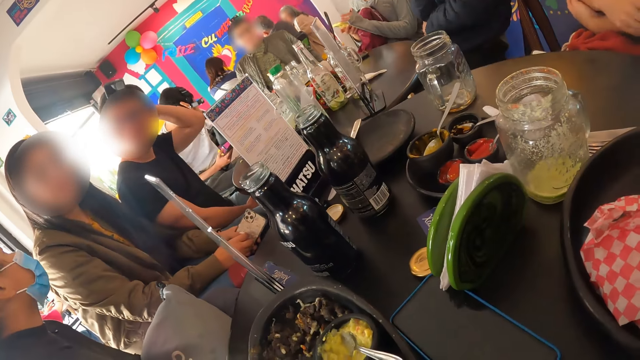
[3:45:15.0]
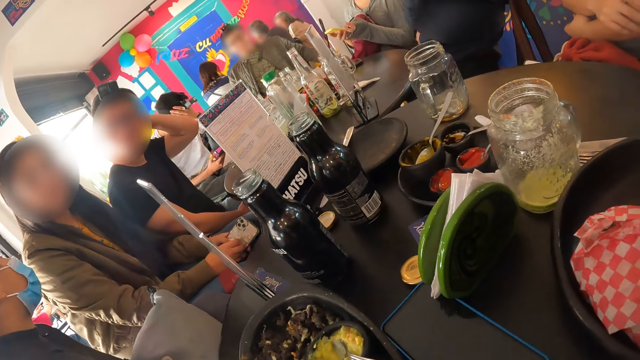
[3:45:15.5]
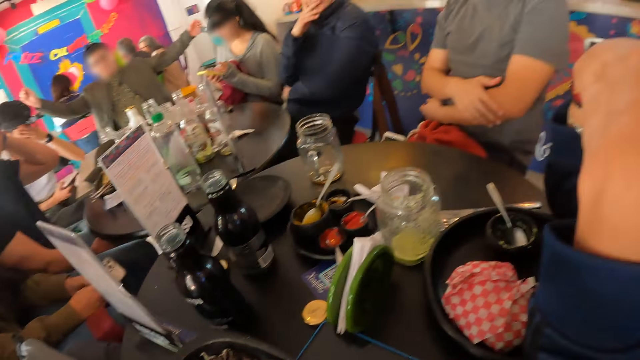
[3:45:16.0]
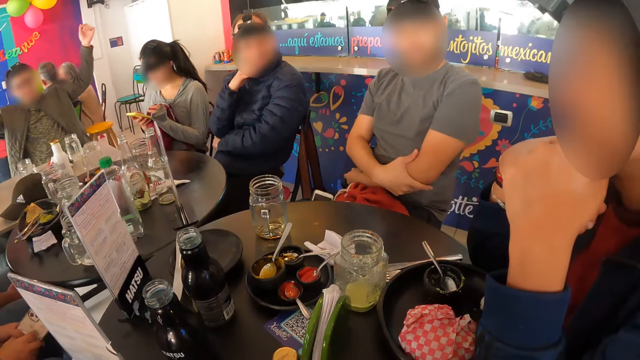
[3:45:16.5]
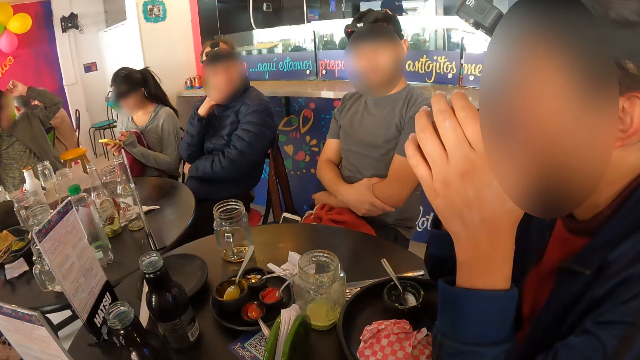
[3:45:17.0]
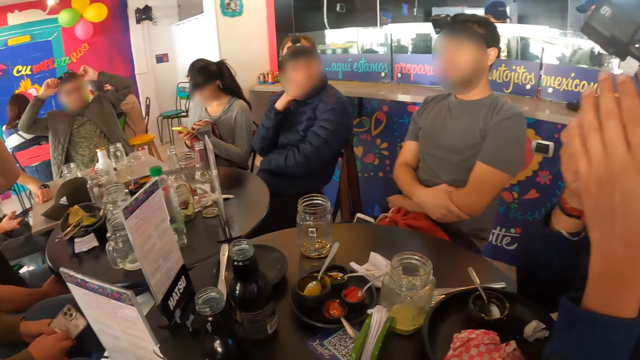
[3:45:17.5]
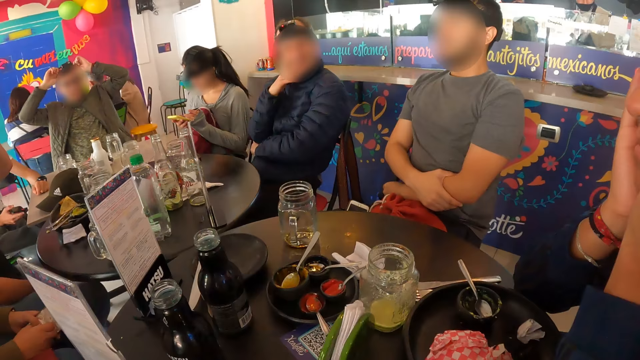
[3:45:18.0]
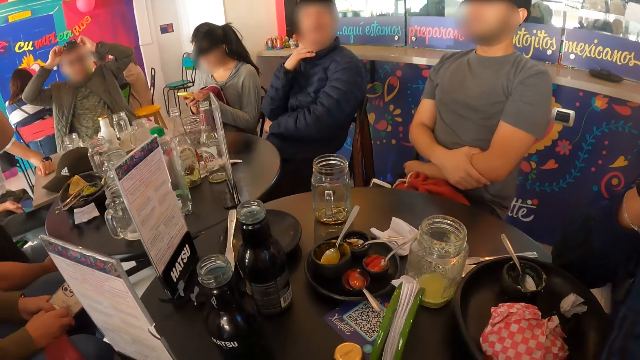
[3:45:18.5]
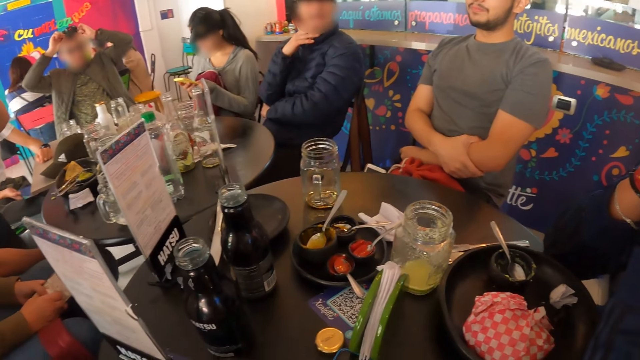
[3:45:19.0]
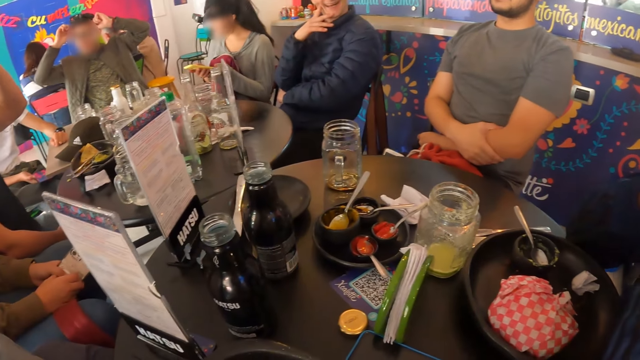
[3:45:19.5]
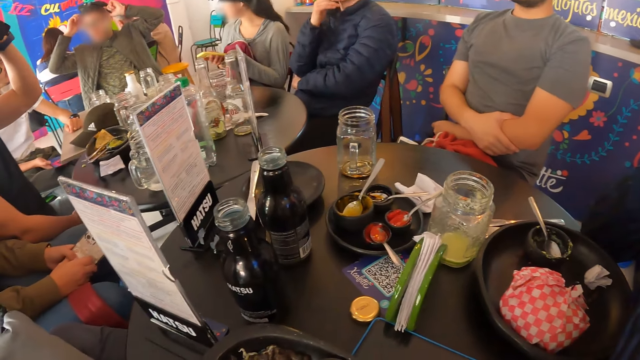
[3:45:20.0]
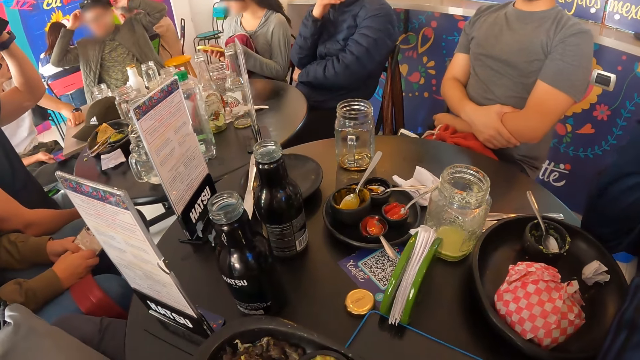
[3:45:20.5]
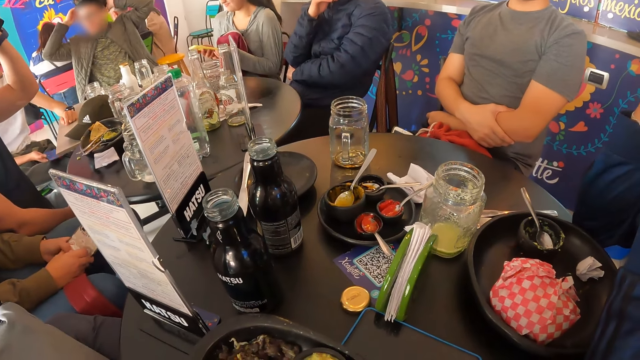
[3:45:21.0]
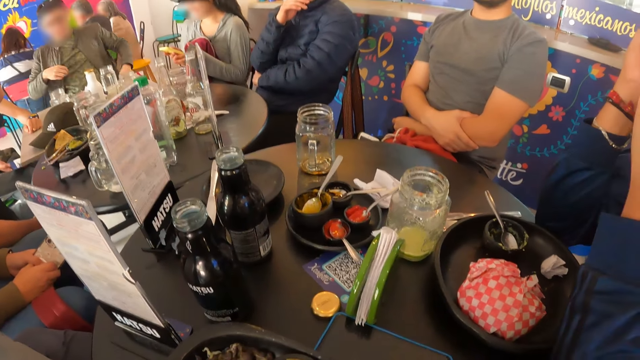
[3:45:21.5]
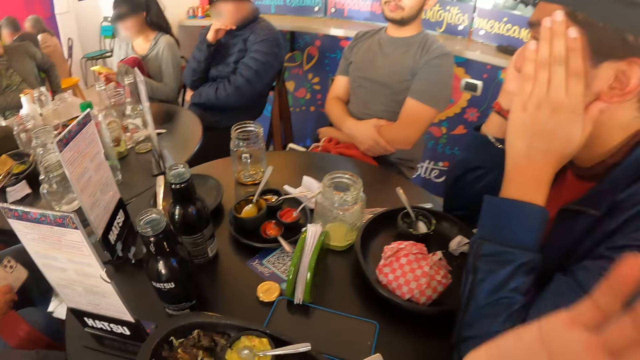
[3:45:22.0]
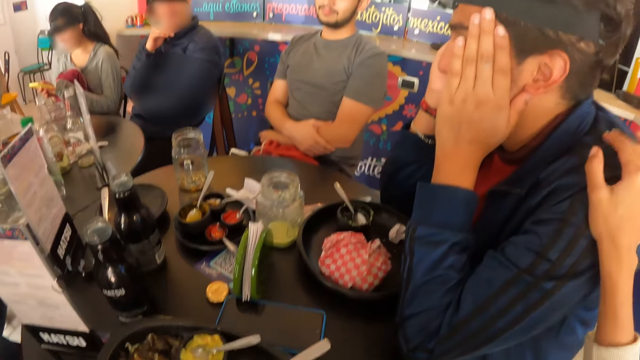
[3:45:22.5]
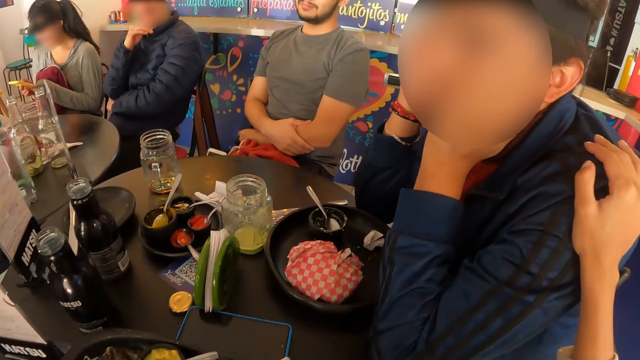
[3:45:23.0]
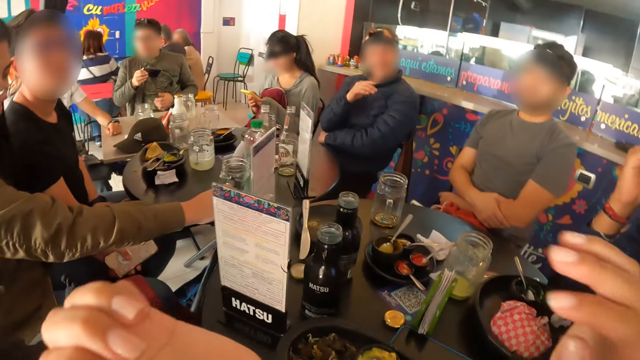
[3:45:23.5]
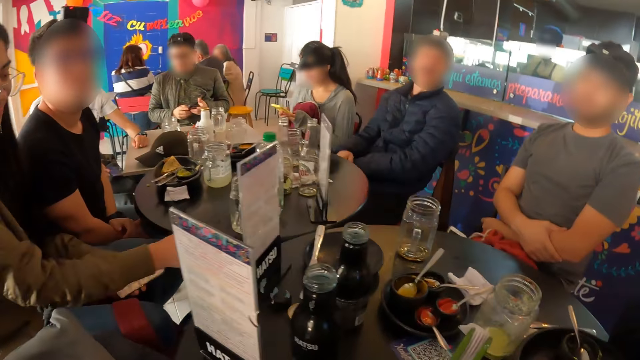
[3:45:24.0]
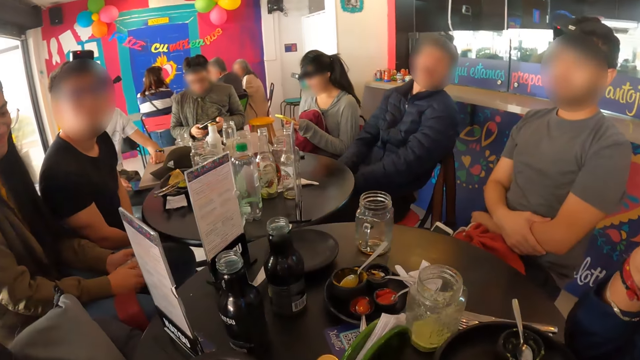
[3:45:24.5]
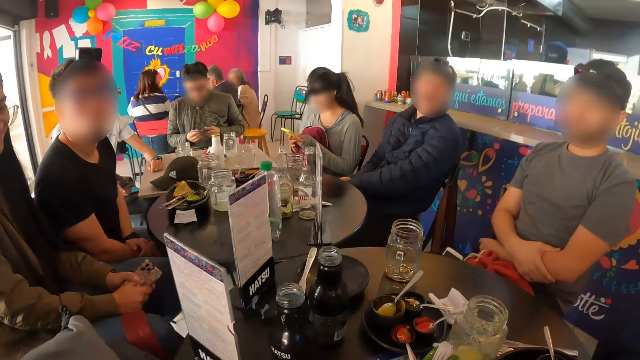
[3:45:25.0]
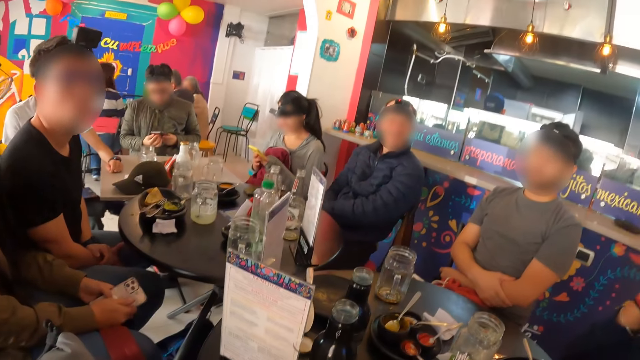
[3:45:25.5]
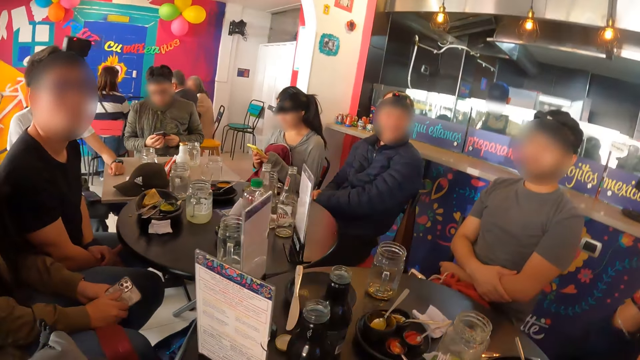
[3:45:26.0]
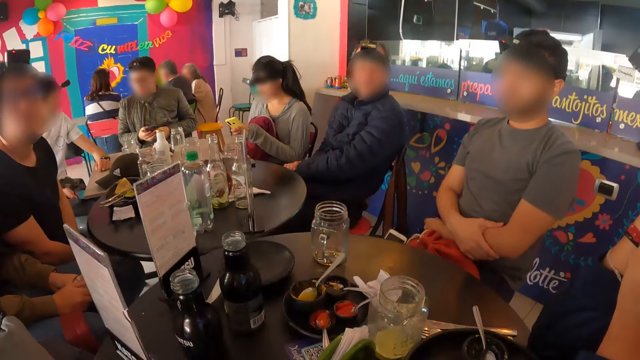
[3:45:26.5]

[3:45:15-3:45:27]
The camera wearer looks around. A man holds his face with both hands. The camera wearer puts her right hand on the man's shoulder. She holds the man's shoulder. A woman shifts the cup on the table with her right hand. The camera wearer removes her hand from the man's shoulder.

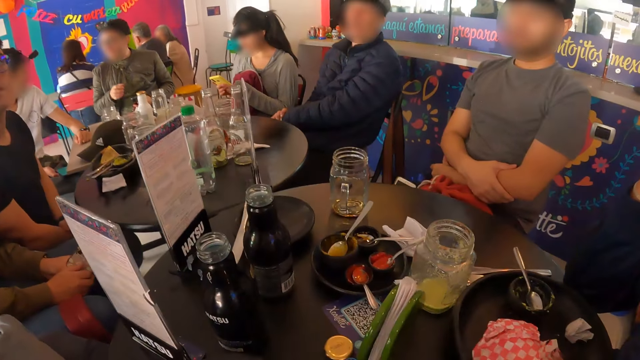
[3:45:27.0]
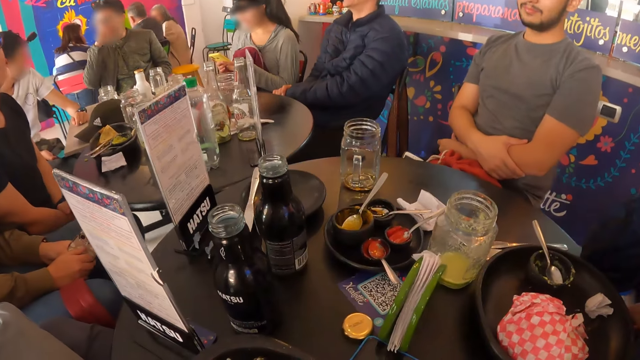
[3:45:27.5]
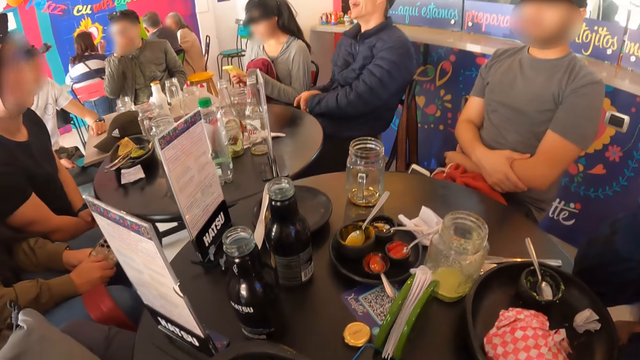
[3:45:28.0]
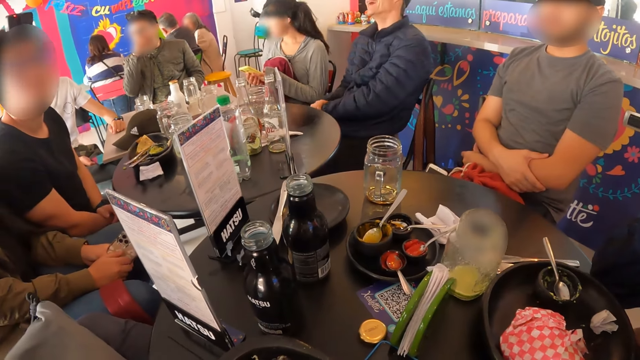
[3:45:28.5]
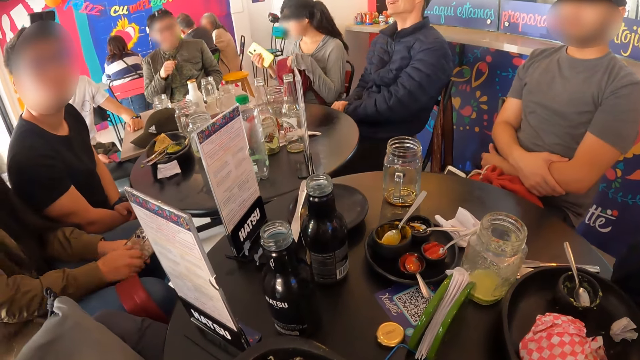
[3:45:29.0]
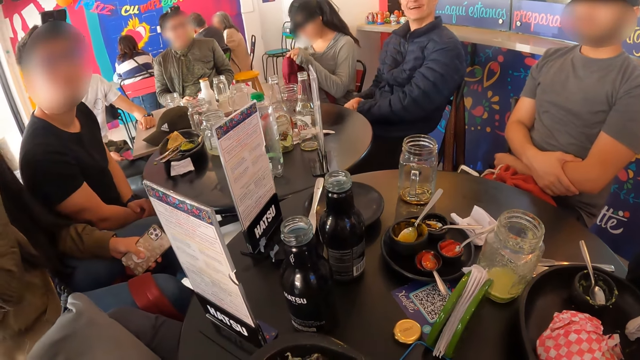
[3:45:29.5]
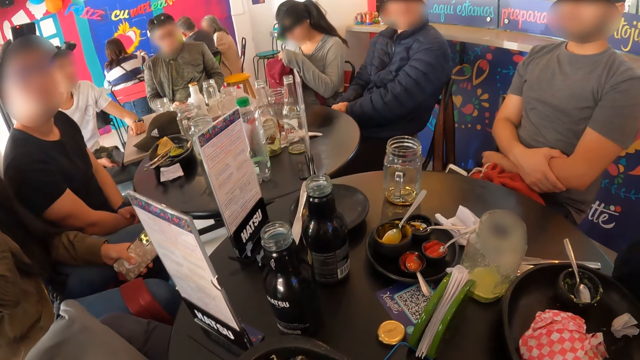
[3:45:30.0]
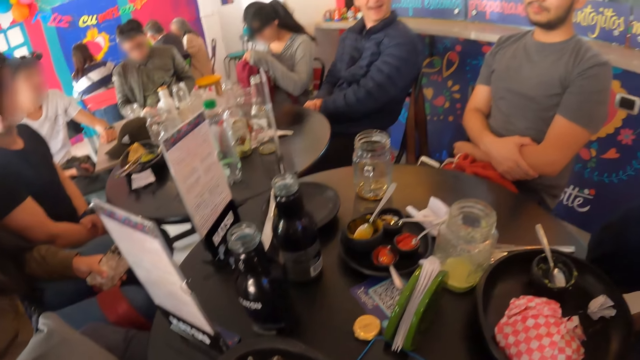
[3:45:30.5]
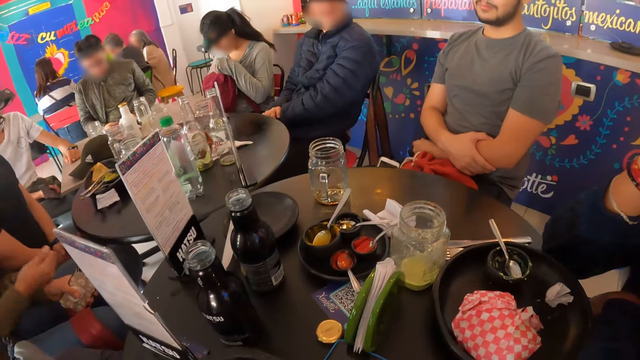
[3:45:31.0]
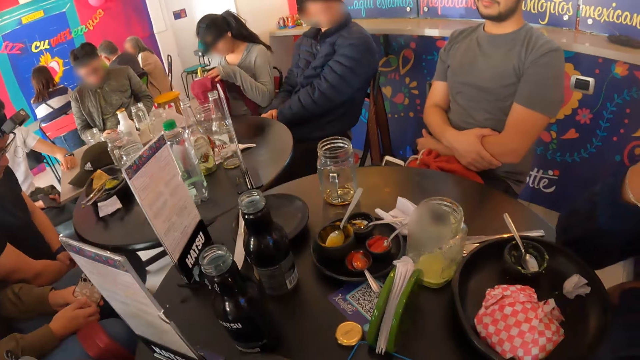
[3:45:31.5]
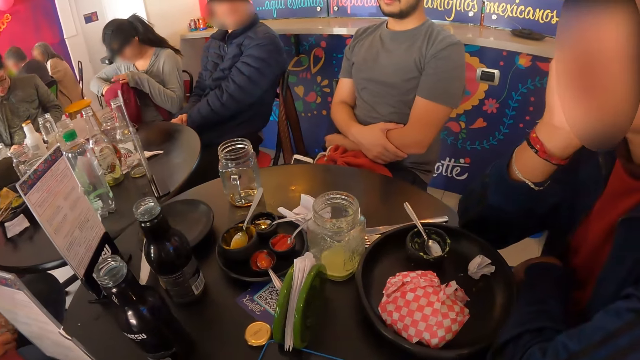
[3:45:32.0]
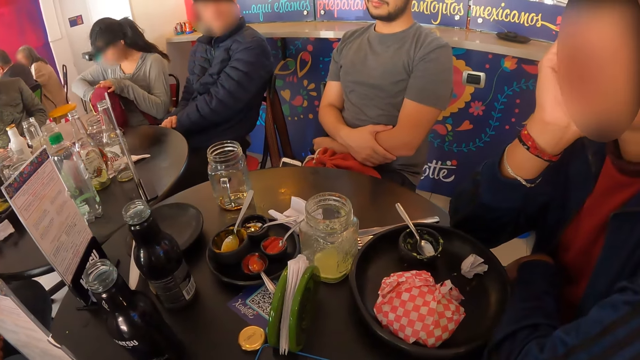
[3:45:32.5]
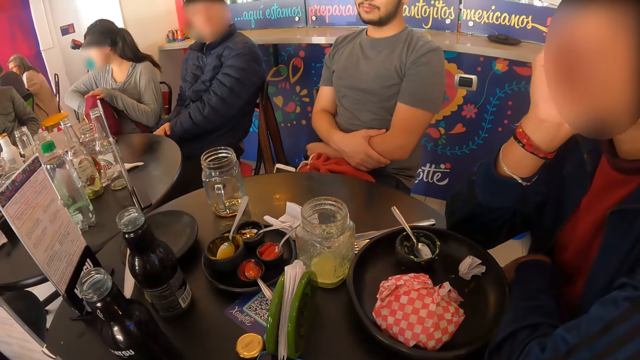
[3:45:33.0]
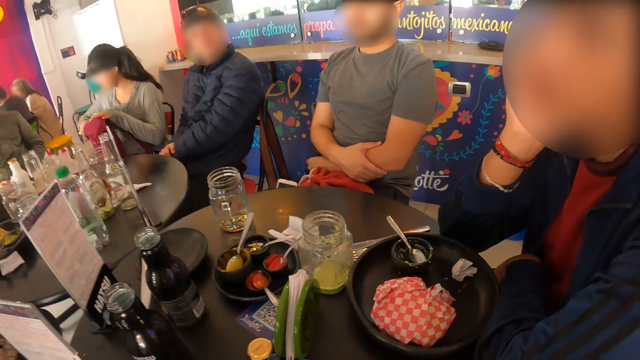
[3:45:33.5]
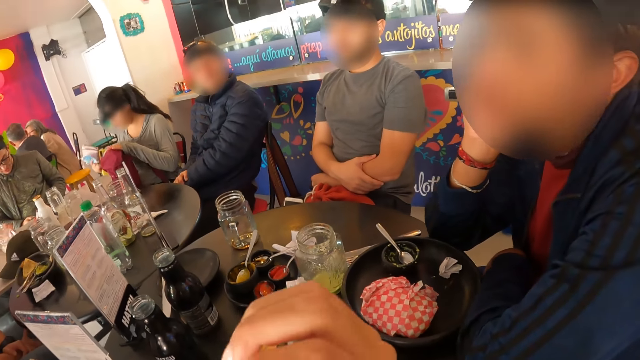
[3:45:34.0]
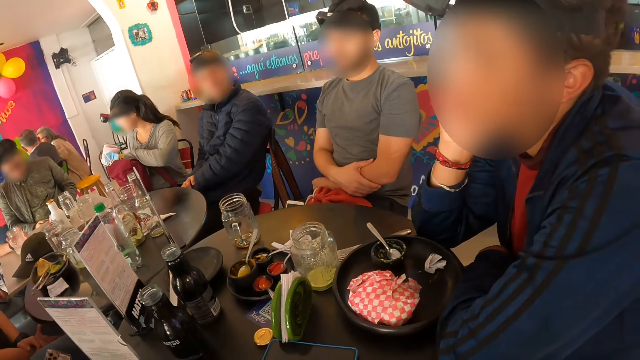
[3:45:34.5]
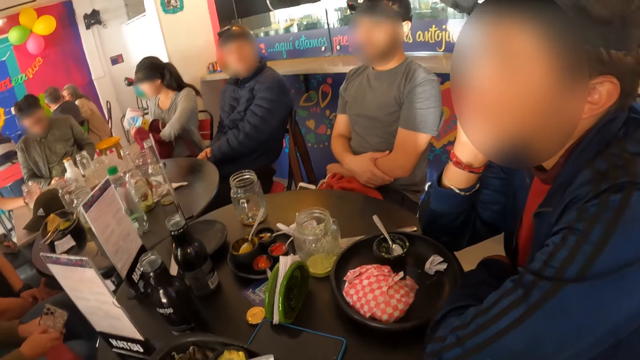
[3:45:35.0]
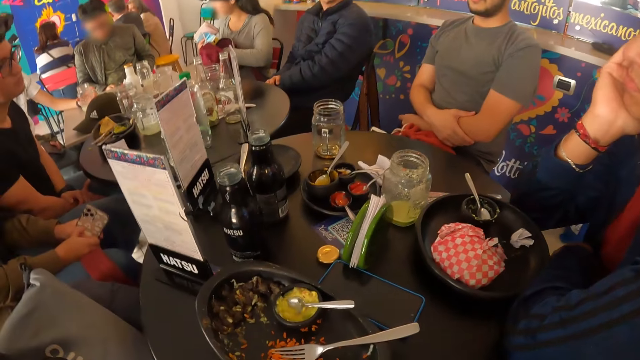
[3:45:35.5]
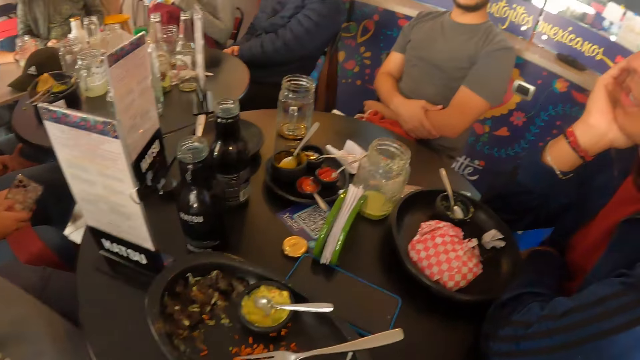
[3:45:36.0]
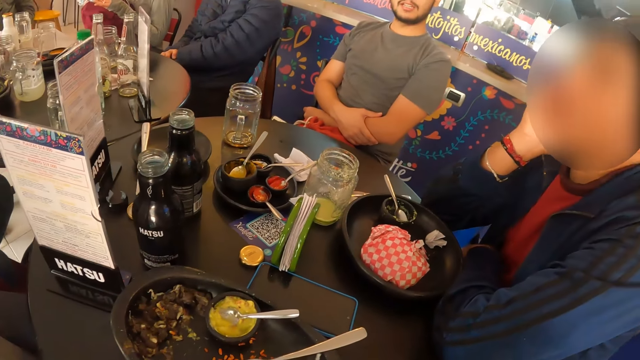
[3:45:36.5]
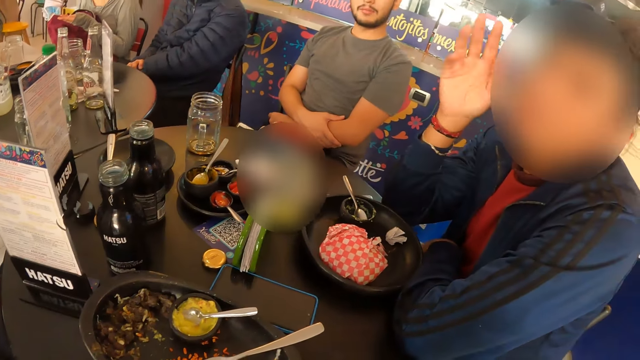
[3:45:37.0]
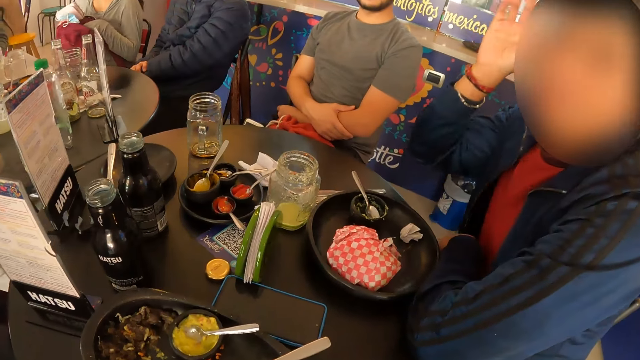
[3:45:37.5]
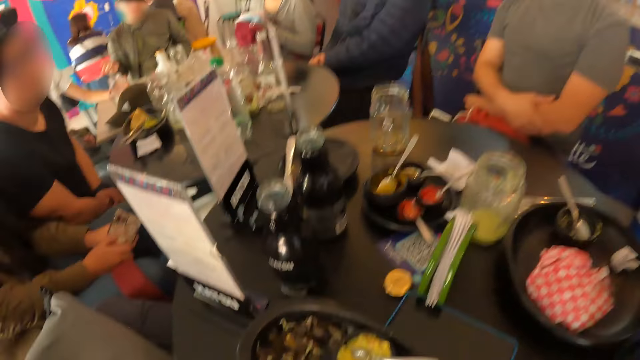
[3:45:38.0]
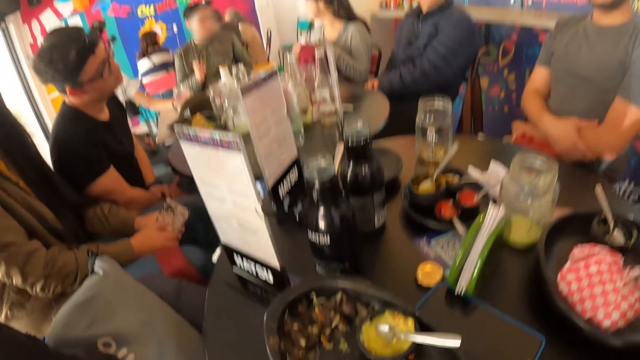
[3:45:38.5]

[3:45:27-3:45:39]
The woman raises her right hand and puts down her right hand. The camera wearer folds his fist. He looks around. The man gestures with his right hand. The man converses with the camera wearer. The woman fiddles with the phone in her left hand with her right hand.
